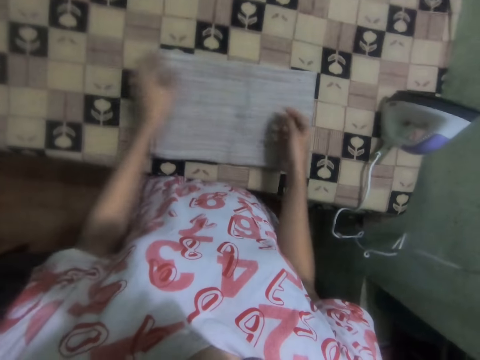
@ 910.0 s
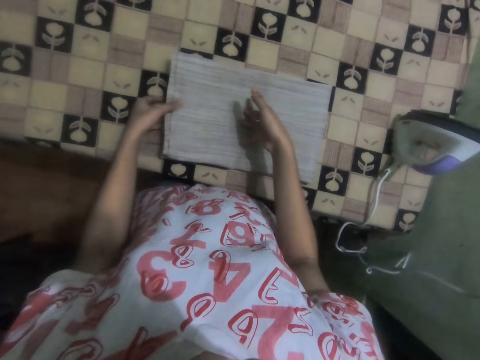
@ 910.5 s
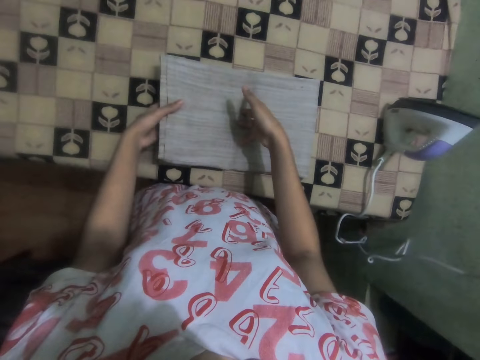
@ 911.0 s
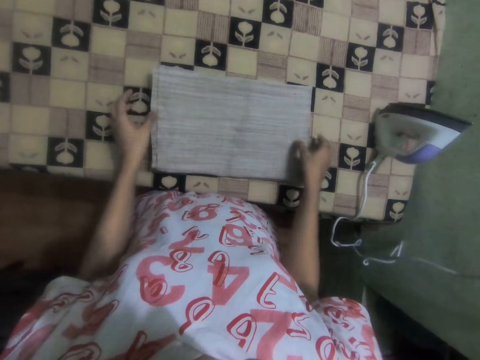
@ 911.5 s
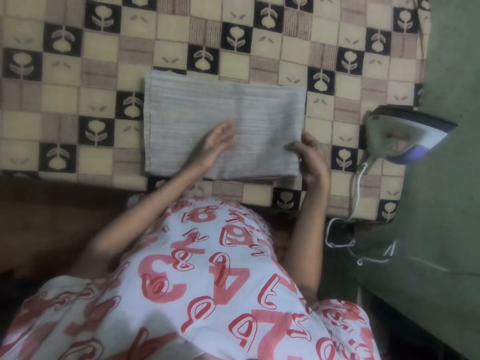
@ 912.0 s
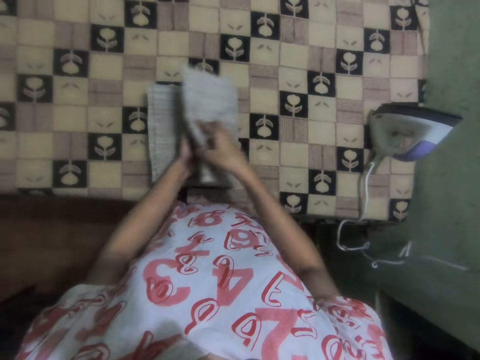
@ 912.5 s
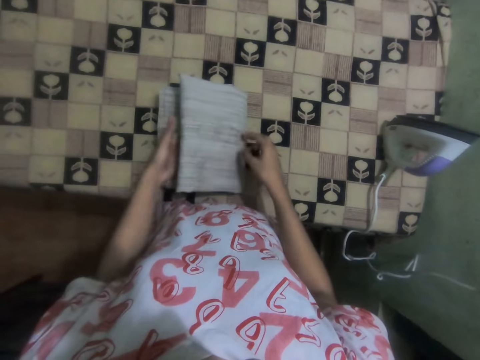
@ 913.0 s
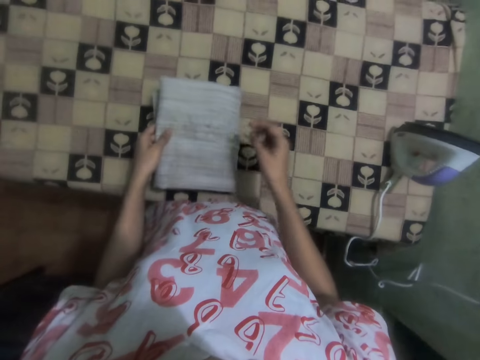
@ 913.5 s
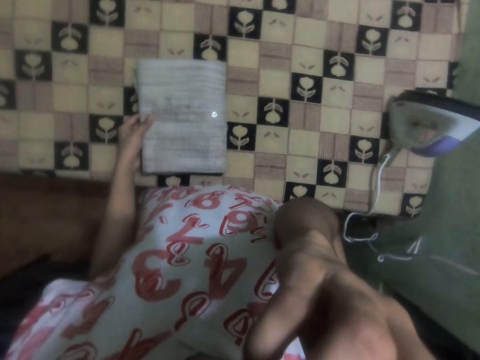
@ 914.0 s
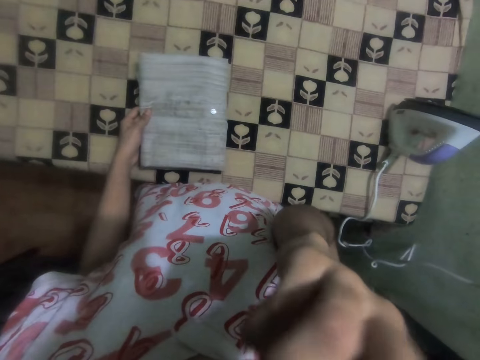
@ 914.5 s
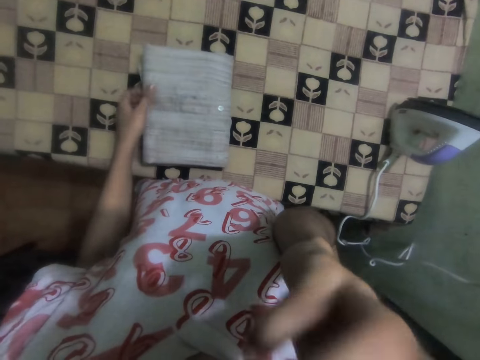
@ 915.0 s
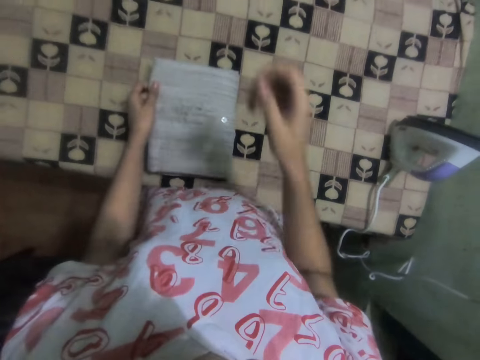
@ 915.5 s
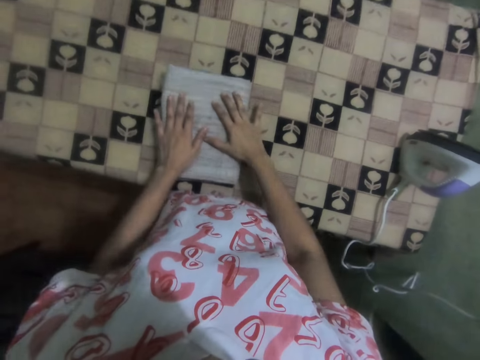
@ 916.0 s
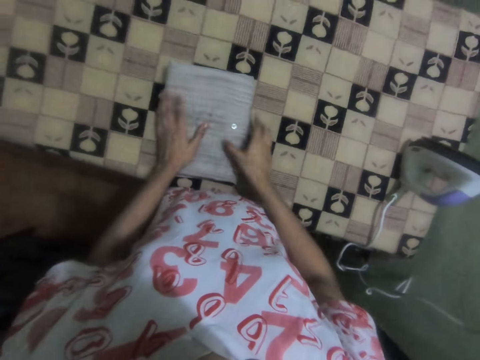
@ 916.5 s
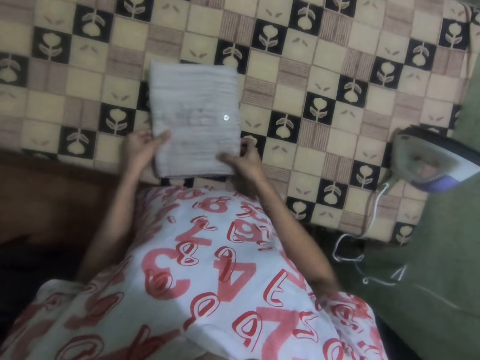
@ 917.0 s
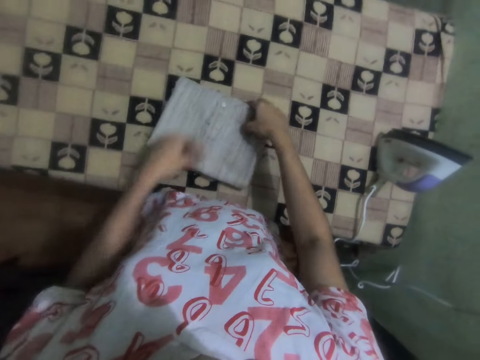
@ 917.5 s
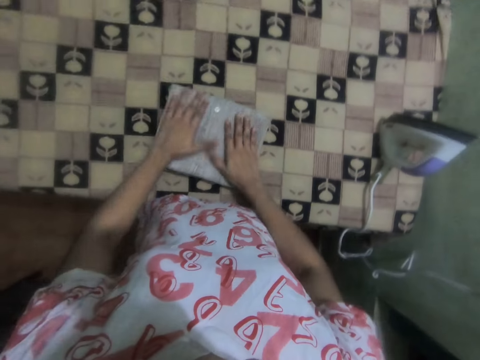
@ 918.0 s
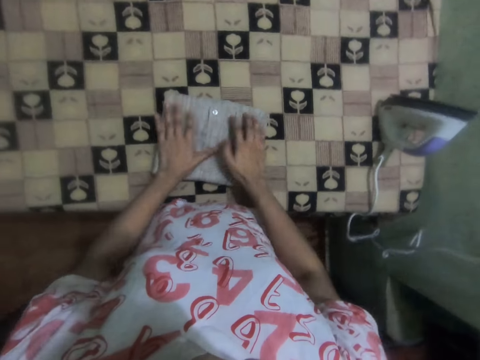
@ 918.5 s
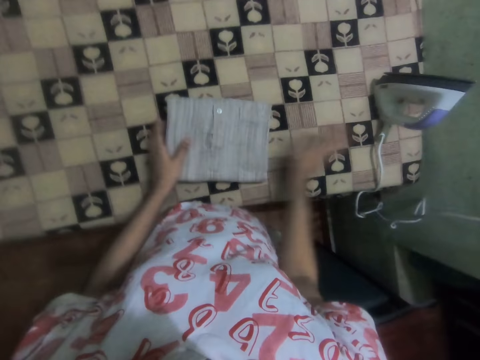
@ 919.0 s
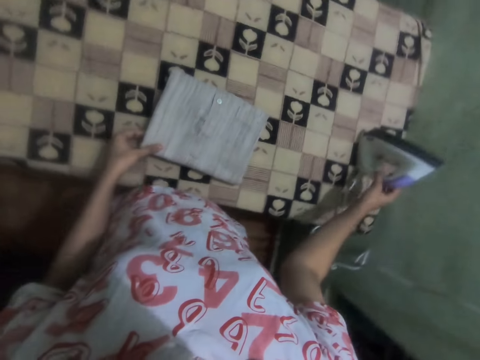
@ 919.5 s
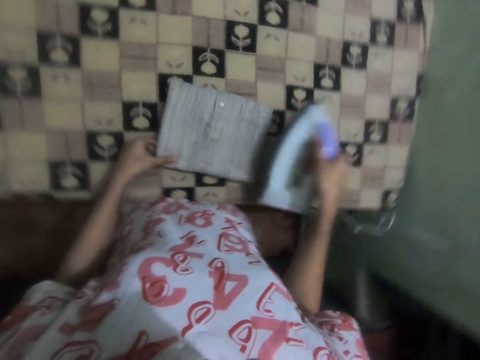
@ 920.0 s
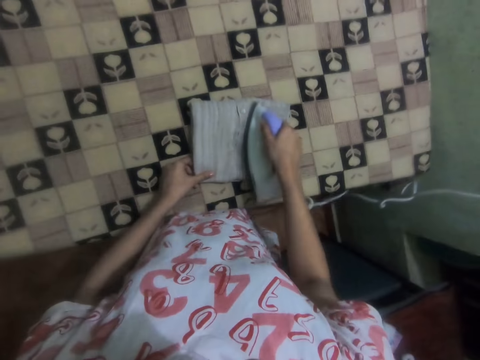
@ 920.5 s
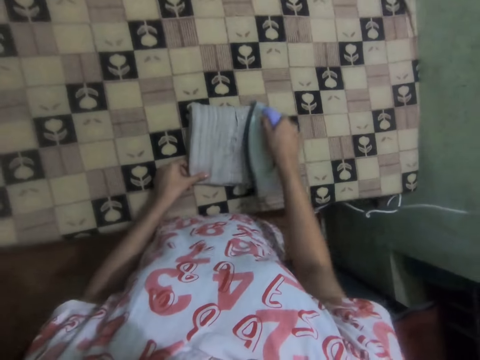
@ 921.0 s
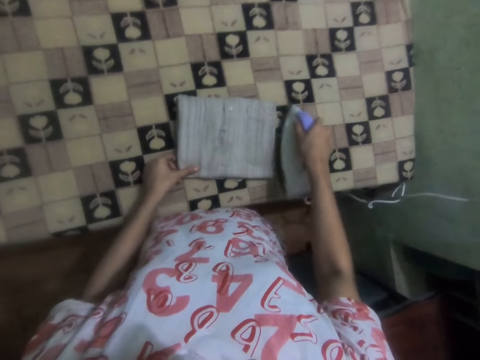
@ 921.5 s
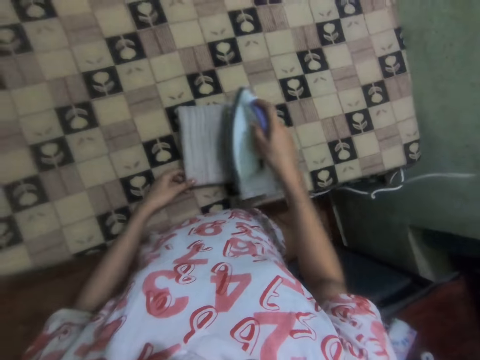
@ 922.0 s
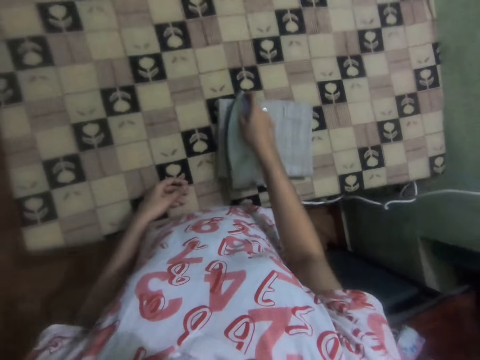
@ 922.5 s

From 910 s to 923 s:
The camera wearer scratches her face. She raises the hand. She adjusts the shirt. She turns the shirt. She picks up the iron box. She irons the shirt.

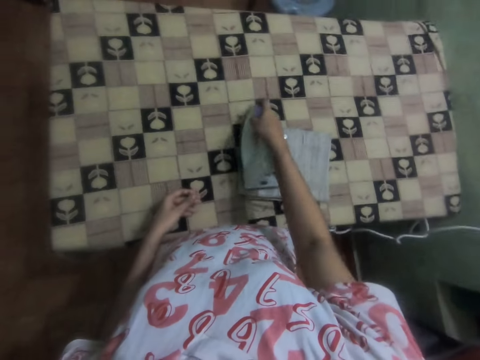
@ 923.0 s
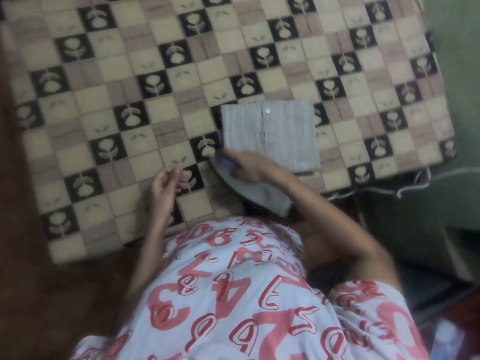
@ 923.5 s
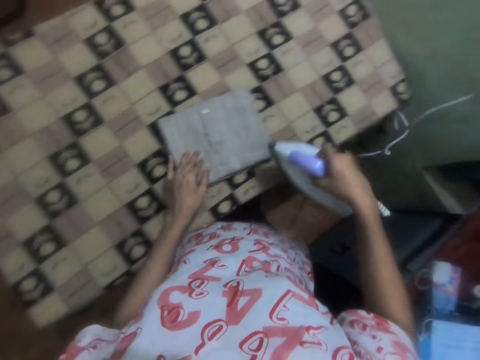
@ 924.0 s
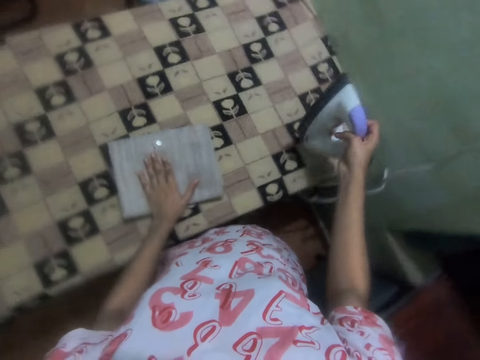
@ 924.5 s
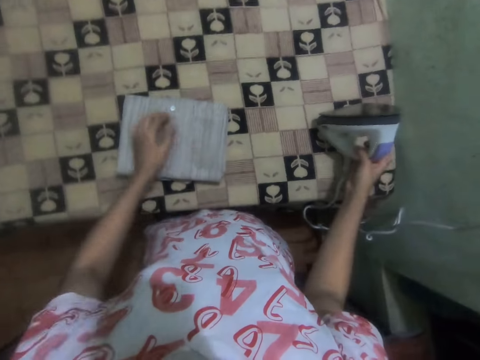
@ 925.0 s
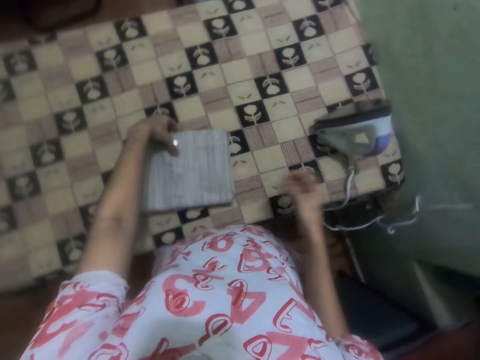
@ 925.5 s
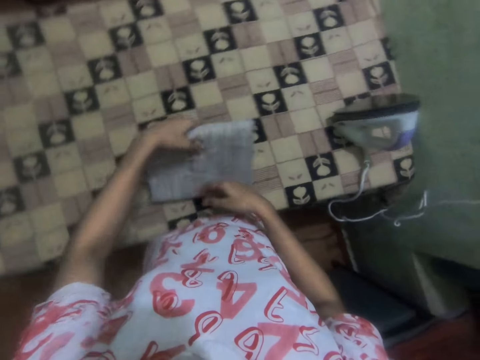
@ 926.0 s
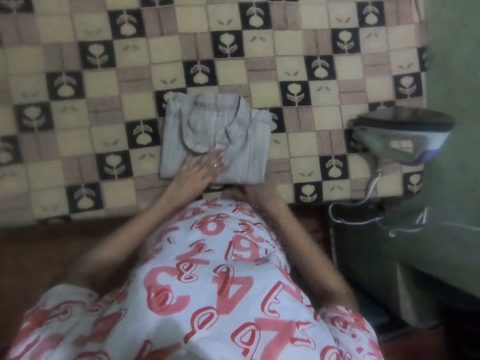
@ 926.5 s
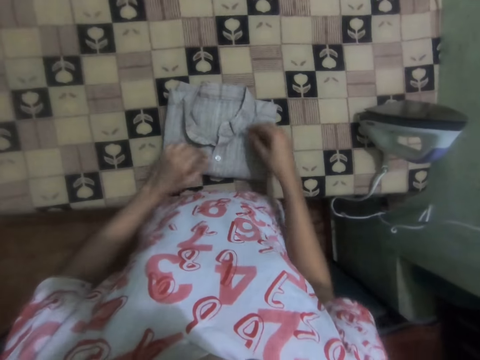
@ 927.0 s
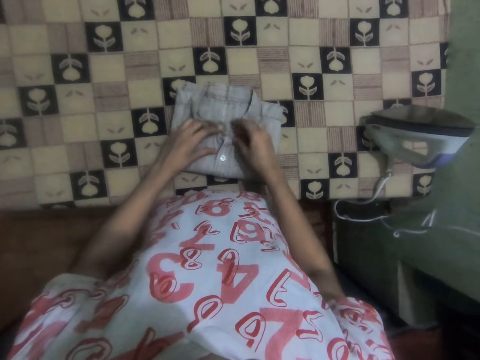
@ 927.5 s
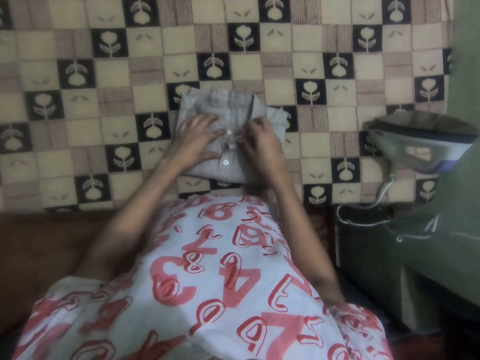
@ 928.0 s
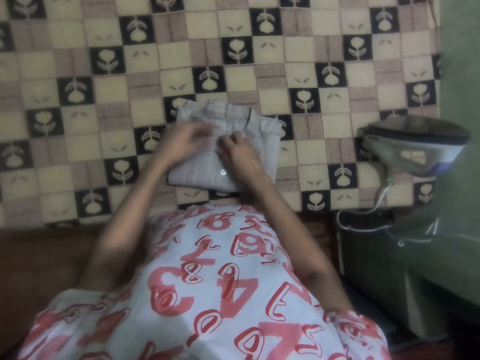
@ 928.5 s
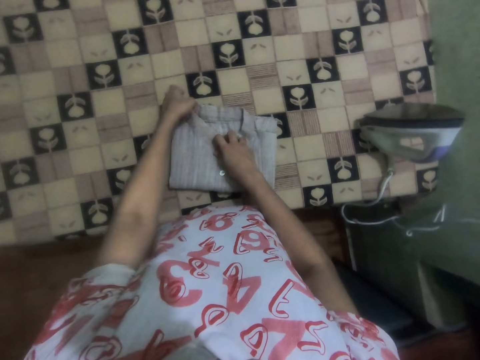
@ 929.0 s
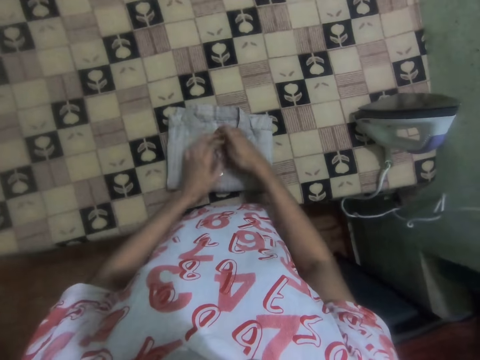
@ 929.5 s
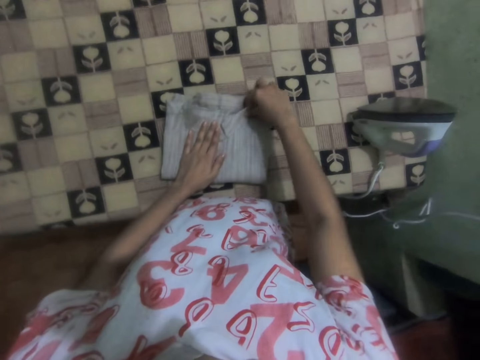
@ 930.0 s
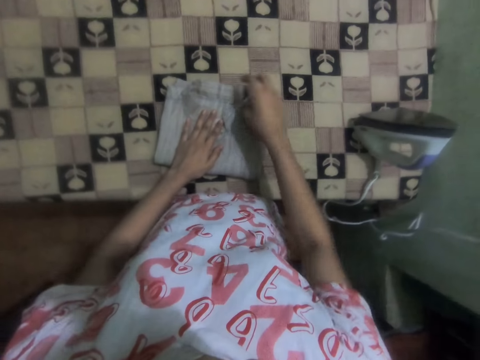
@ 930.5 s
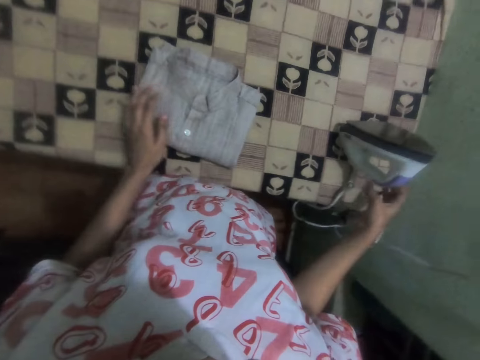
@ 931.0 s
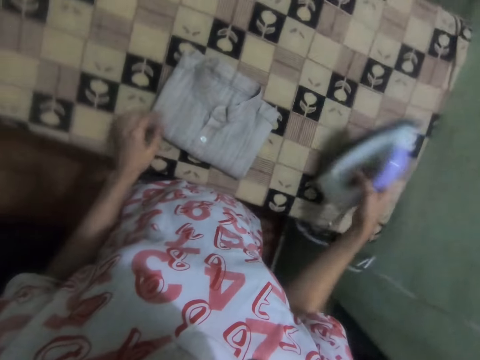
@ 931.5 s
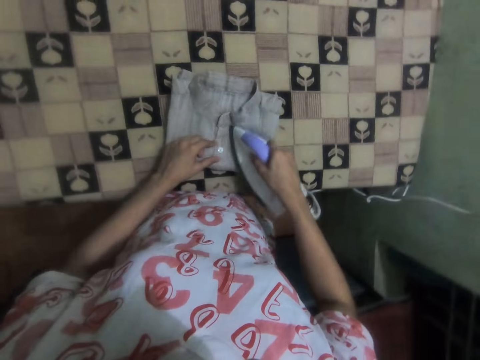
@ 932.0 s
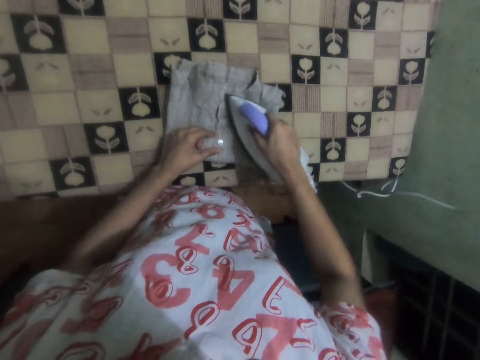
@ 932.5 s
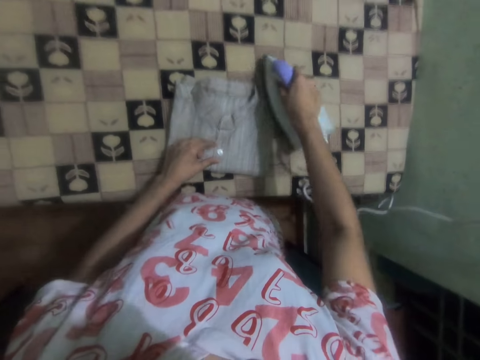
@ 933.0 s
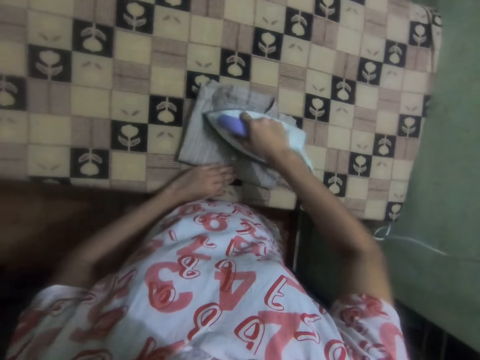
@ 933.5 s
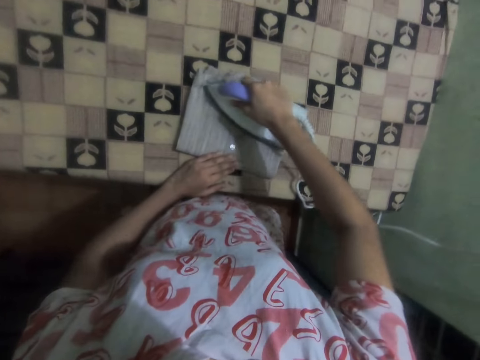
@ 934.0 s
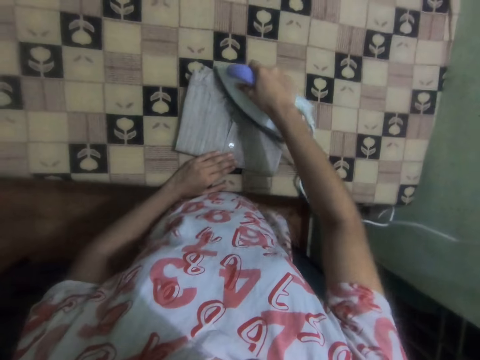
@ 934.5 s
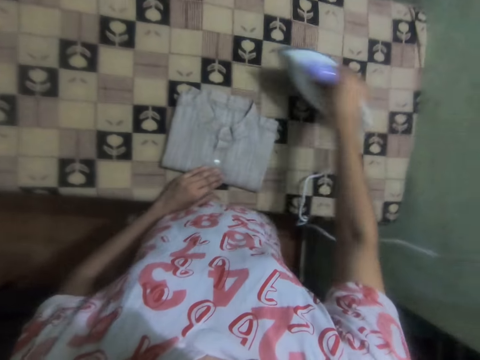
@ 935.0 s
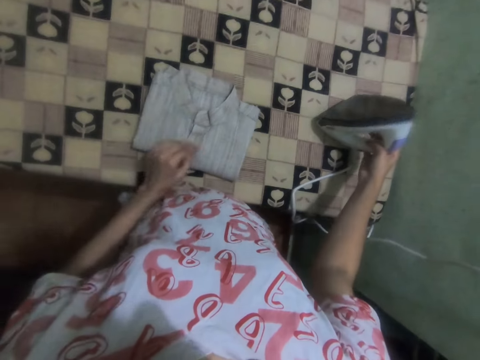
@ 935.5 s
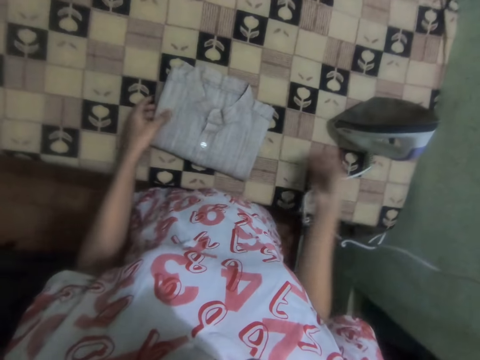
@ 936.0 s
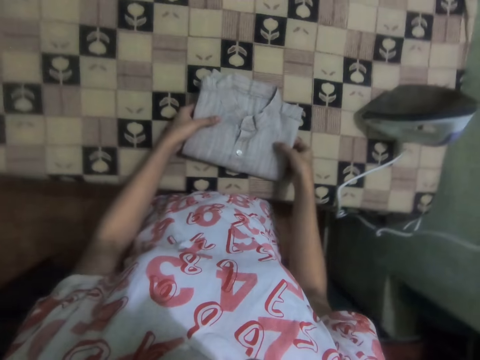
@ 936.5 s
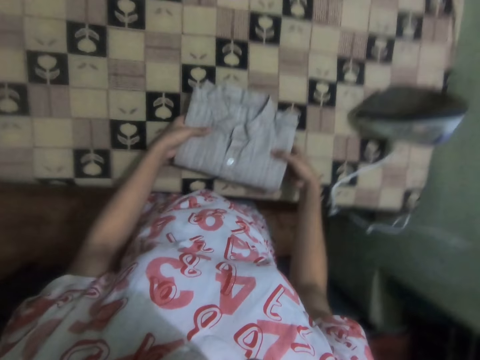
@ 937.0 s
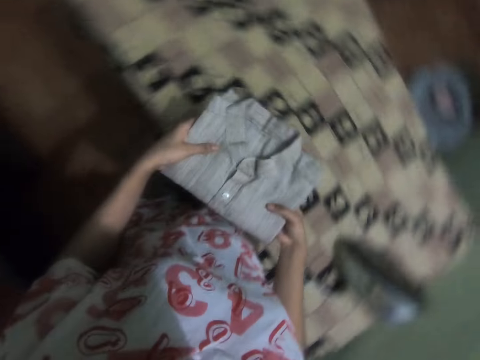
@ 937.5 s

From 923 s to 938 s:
The camera wearer picks up the shirt. They place the iron box on the ironing table. They turn the shirt. They adjust the shirt. They pick up the iron box. They iron the shirt. They place the iron box on the ironing table. They pick up the shirt.
